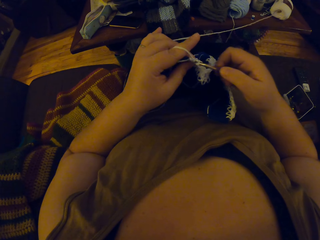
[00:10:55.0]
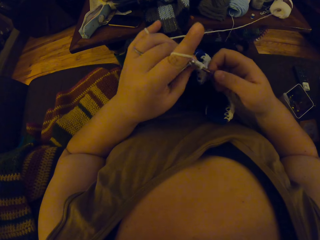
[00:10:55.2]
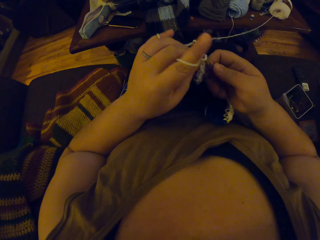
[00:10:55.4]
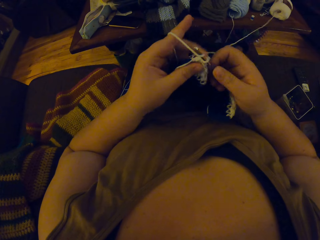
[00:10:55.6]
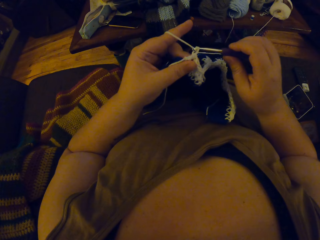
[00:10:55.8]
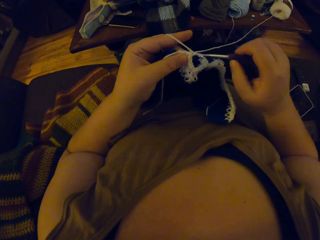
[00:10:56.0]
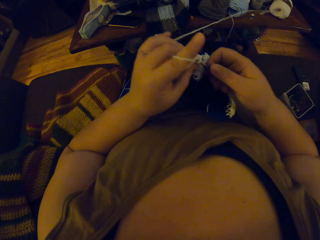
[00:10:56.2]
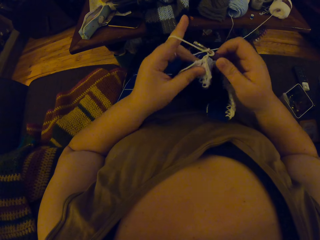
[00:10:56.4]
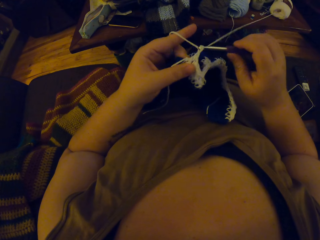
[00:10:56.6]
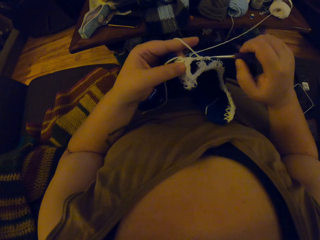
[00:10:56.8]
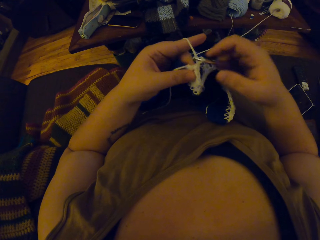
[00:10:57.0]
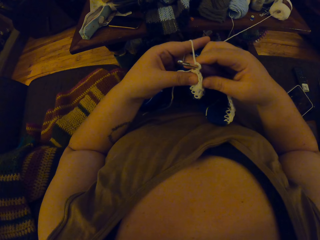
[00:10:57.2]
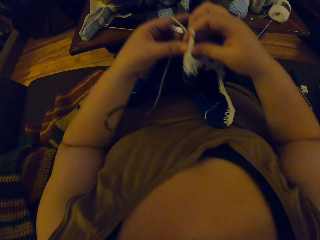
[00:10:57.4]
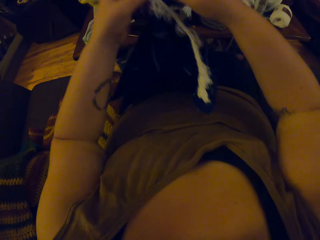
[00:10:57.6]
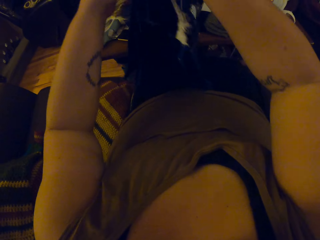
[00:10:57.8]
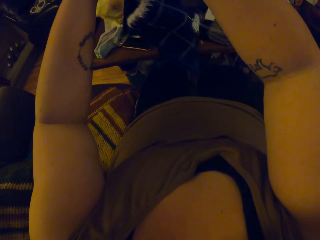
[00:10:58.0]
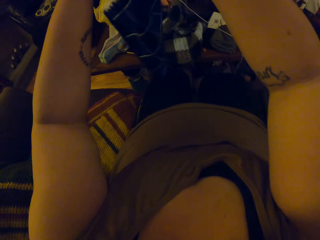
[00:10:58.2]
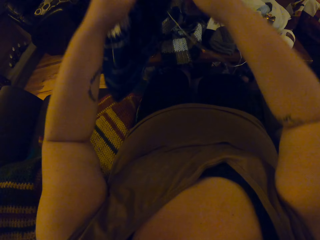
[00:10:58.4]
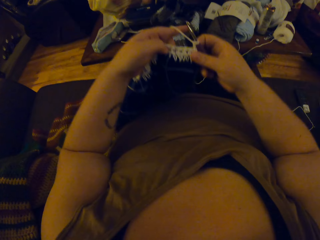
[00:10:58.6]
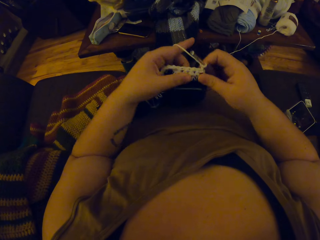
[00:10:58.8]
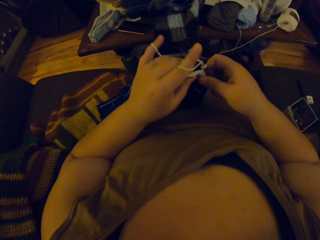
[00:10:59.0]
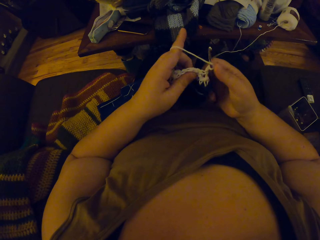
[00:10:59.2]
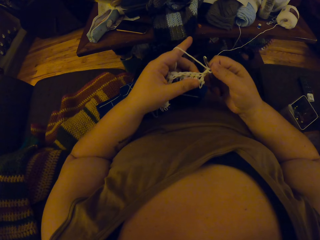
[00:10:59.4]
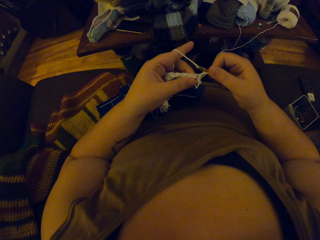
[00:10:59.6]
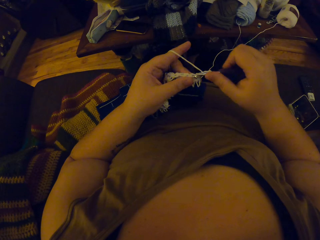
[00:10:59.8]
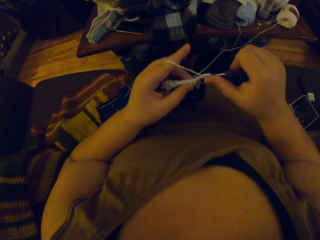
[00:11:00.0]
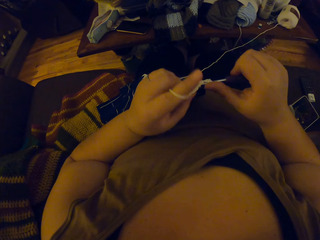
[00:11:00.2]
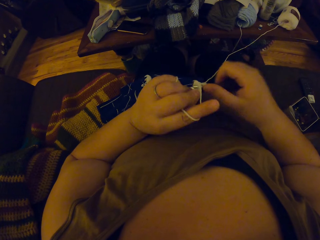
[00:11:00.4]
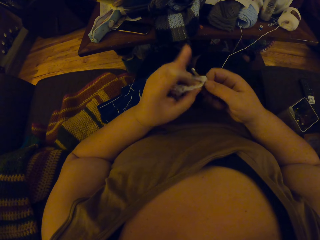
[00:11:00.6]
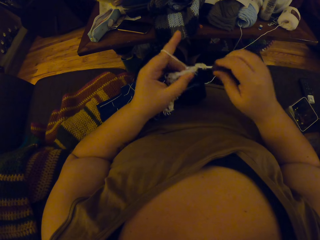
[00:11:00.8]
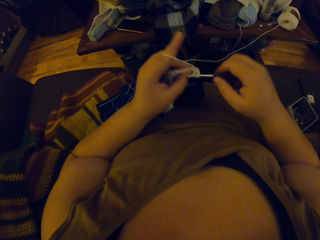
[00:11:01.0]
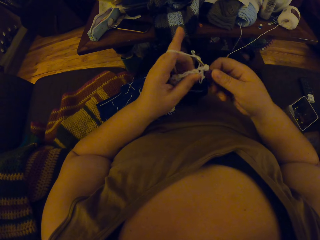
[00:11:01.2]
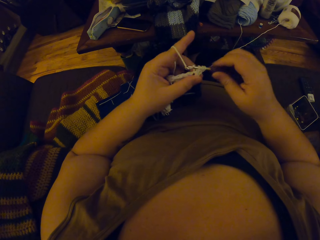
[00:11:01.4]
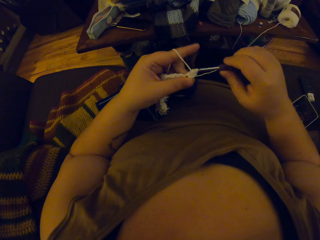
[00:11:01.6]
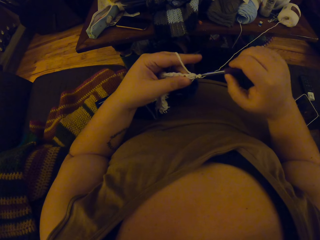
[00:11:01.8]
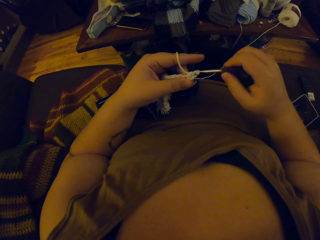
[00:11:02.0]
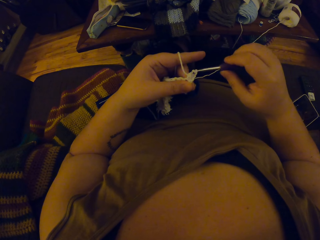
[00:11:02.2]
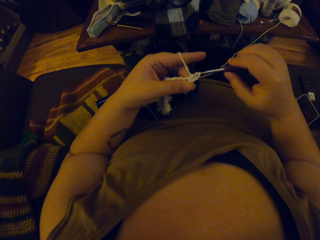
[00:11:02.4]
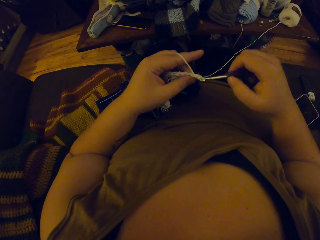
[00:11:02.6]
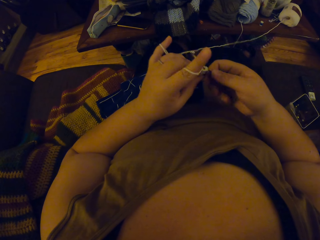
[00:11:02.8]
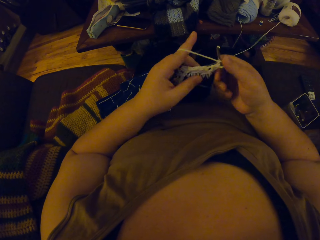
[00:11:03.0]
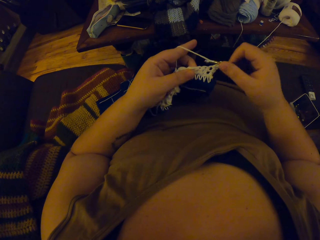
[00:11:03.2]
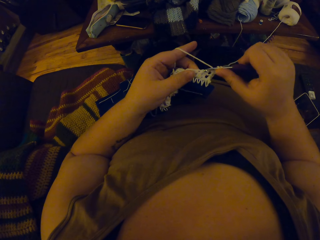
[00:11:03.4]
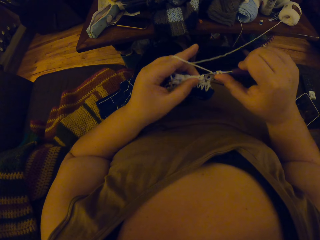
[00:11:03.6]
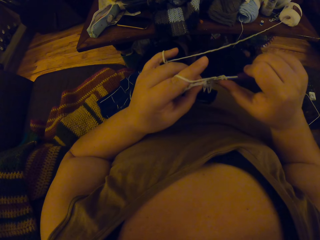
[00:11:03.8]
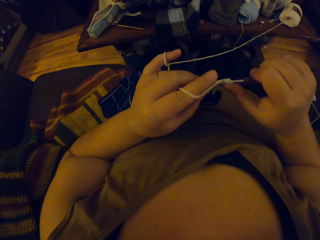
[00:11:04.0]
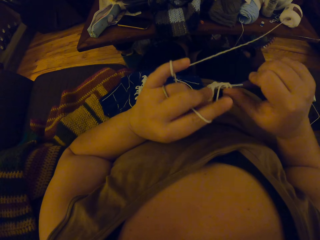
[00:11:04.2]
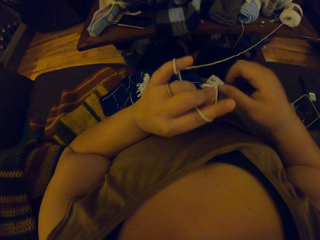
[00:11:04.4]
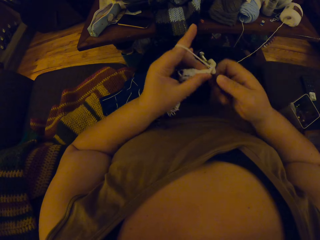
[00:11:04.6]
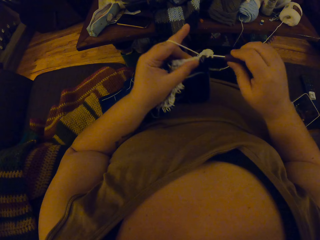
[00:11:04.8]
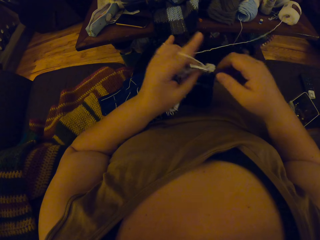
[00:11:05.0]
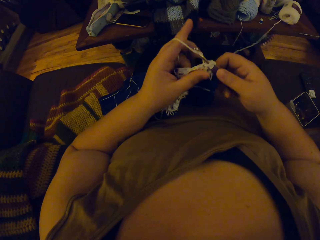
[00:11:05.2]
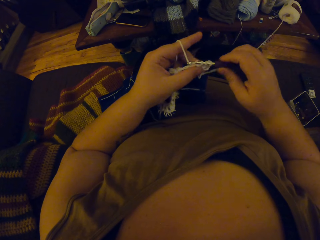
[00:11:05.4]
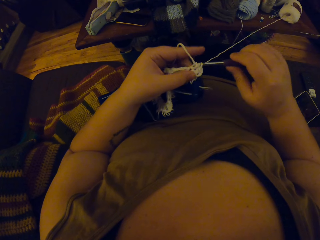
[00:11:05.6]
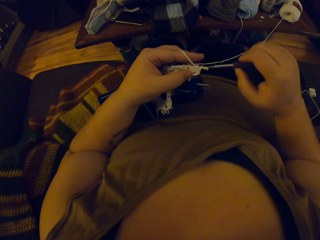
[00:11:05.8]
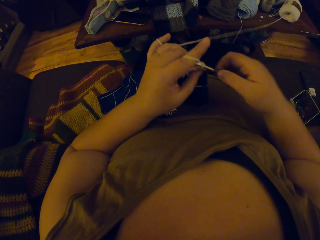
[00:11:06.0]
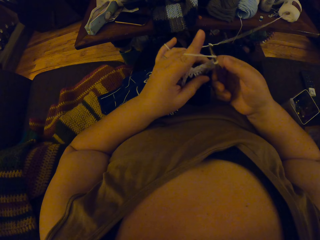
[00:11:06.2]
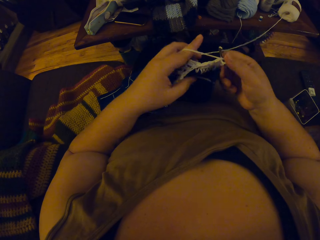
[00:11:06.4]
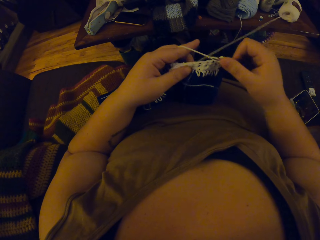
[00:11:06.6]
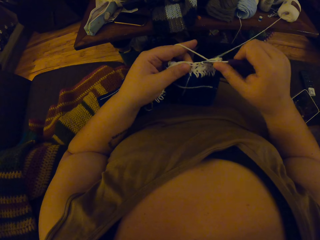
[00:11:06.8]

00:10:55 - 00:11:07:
The camera wearer adjusts a piece of knitted fabric on a lap. They knit the piece of fabric with a knitting needle.

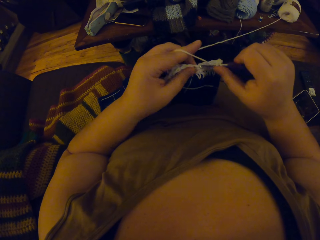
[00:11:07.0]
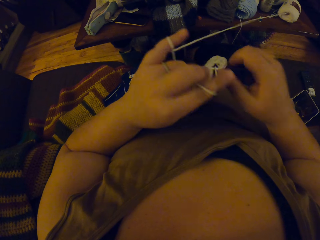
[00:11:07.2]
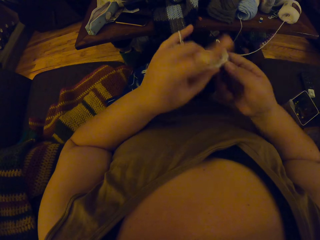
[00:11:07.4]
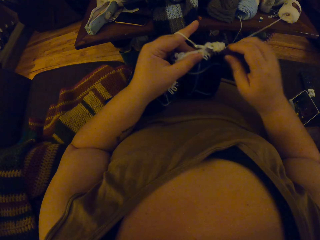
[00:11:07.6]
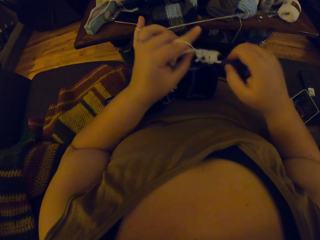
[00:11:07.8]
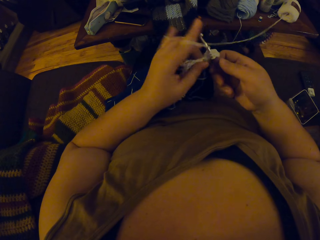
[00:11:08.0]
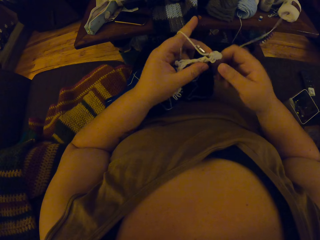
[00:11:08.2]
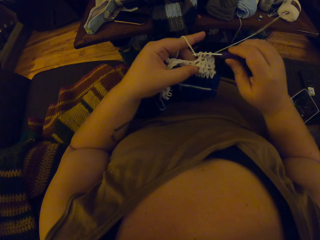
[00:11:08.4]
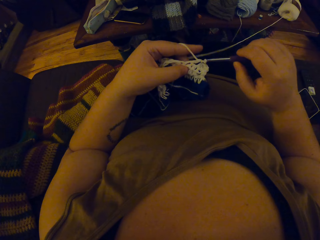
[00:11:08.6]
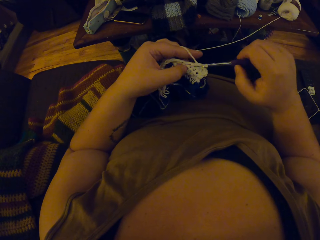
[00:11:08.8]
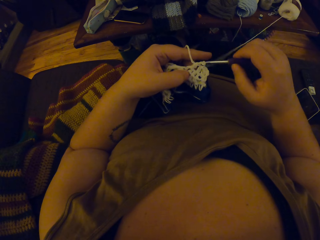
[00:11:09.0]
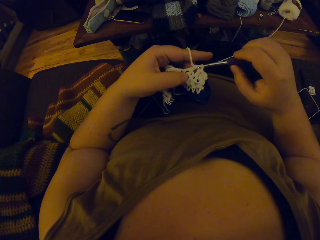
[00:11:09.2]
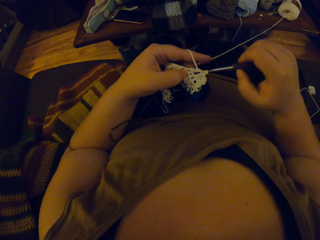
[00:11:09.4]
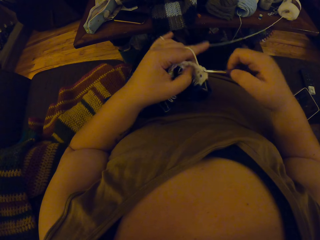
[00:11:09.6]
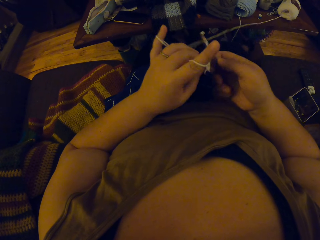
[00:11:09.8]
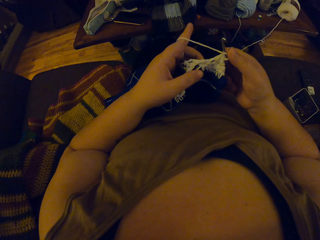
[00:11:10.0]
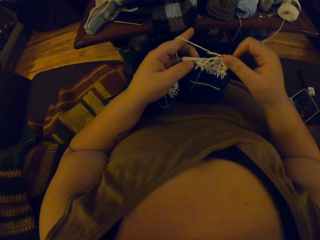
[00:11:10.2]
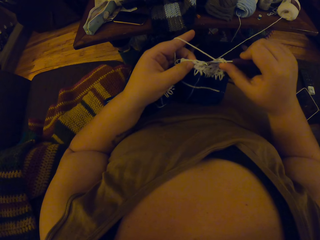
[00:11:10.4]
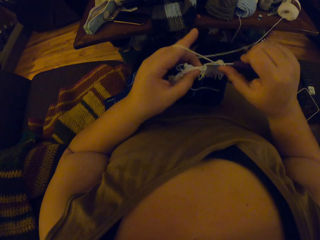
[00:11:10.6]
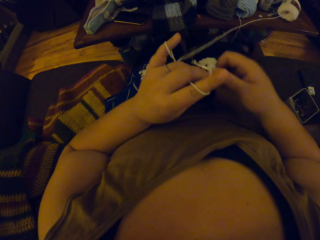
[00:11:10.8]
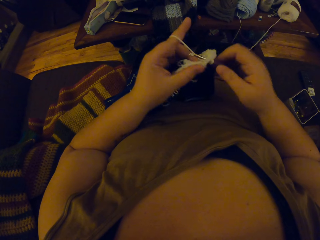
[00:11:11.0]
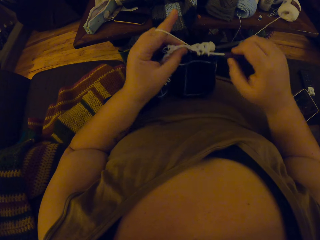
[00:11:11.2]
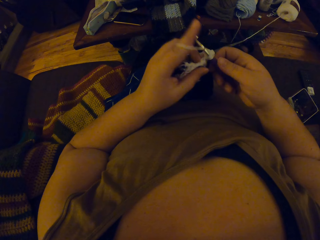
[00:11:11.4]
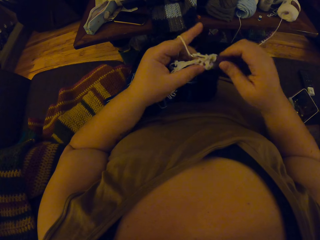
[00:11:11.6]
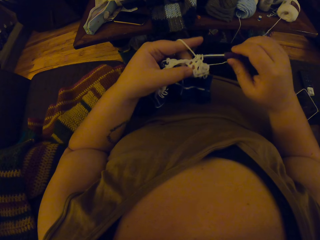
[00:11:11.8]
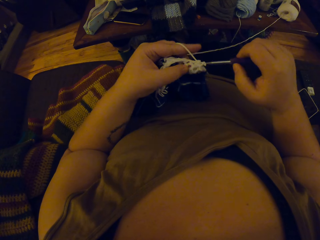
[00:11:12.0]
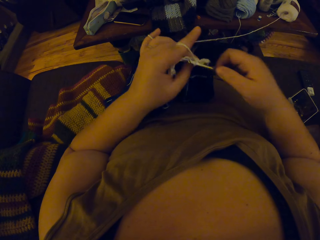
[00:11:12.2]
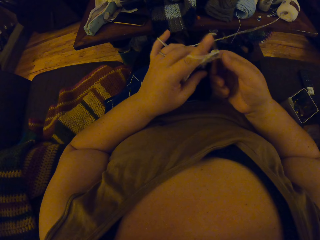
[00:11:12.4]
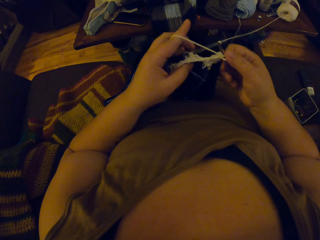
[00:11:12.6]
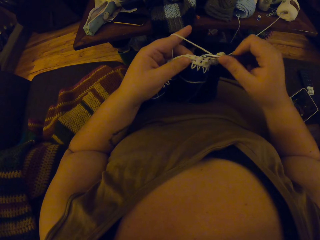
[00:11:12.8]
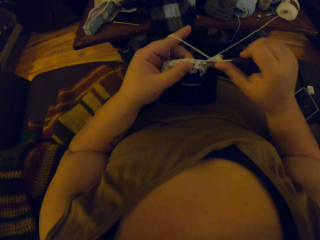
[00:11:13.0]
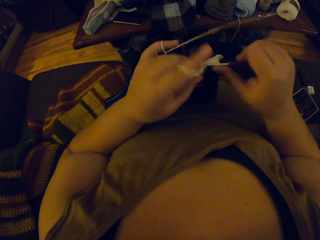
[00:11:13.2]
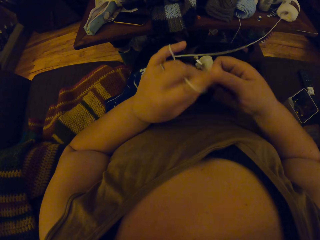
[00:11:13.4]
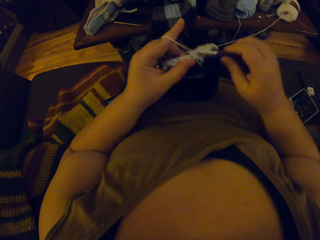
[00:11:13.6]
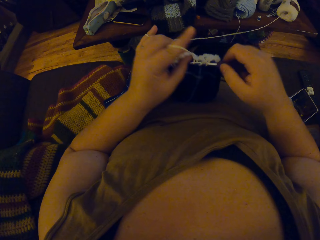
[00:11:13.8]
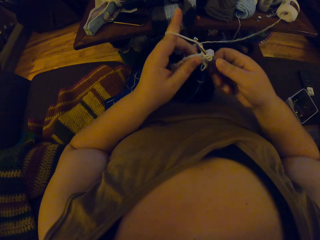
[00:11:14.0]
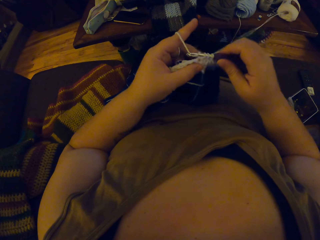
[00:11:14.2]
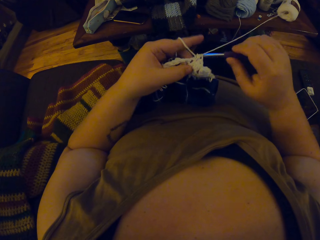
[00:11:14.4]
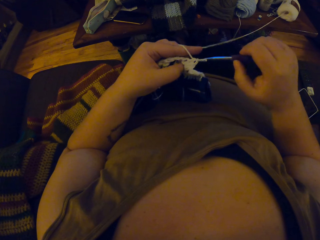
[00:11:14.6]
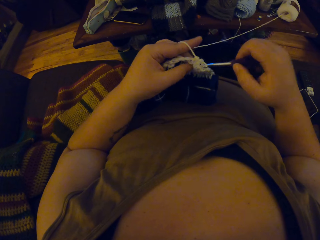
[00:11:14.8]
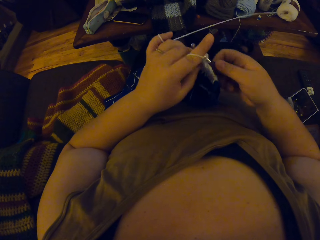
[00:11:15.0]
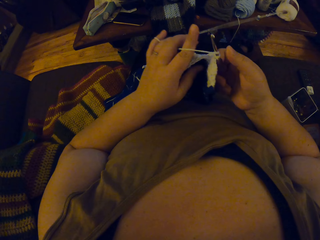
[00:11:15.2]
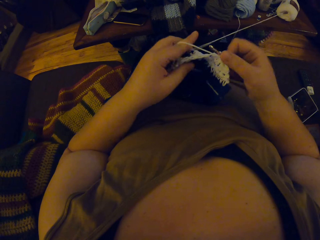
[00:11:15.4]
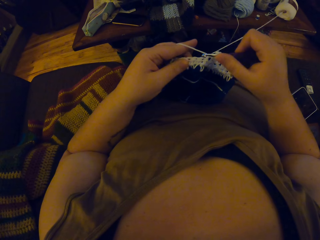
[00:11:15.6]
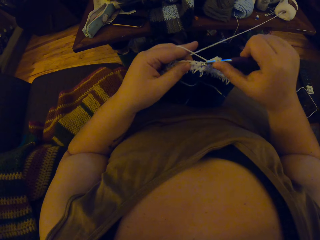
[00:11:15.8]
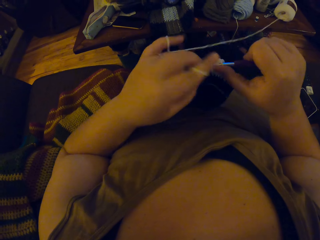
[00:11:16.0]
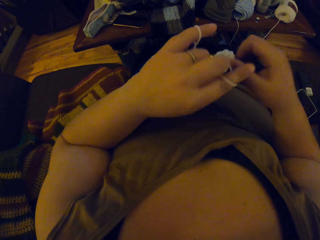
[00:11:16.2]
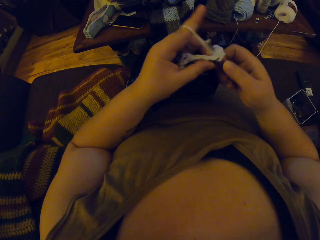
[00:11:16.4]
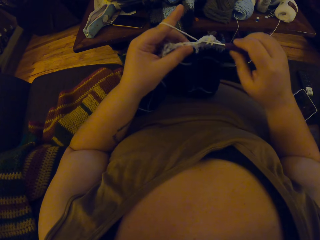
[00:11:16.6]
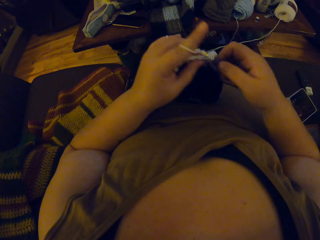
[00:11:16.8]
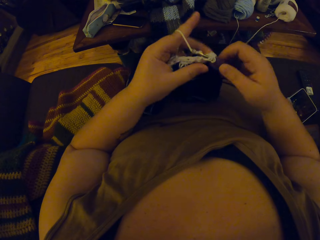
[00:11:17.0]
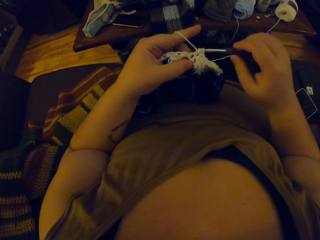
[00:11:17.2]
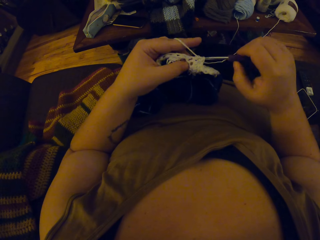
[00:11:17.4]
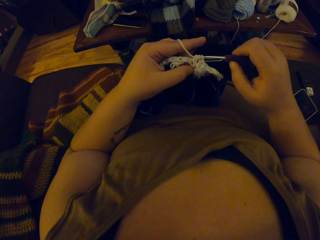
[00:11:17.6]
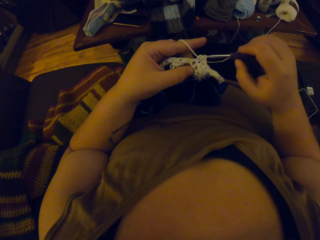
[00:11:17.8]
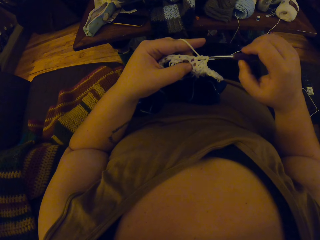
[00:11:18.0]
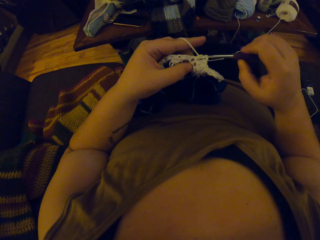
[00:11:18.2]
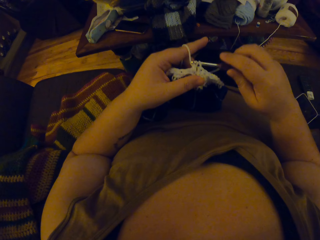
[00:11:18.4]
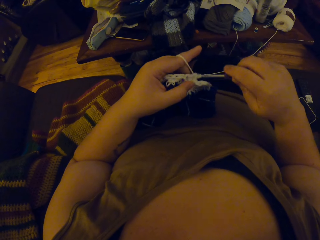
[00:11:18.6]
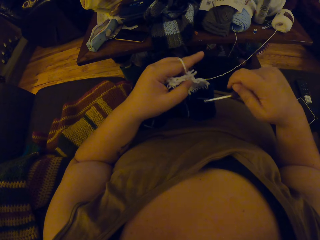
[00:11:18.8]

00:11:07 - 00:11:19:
The camera wearer adjusts a piece of knitted fabric on a lap. They knit the piece of fabric with a knitting needle.
